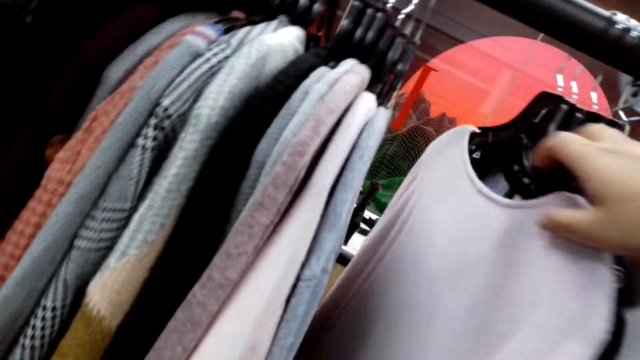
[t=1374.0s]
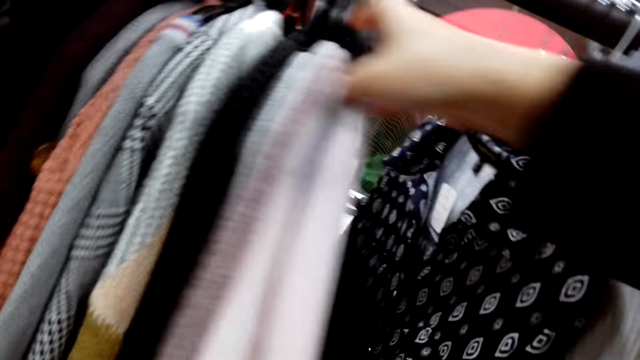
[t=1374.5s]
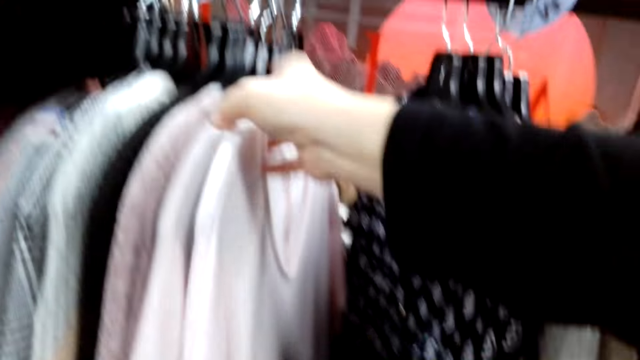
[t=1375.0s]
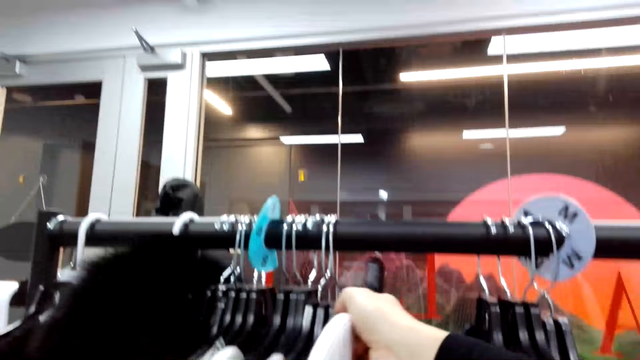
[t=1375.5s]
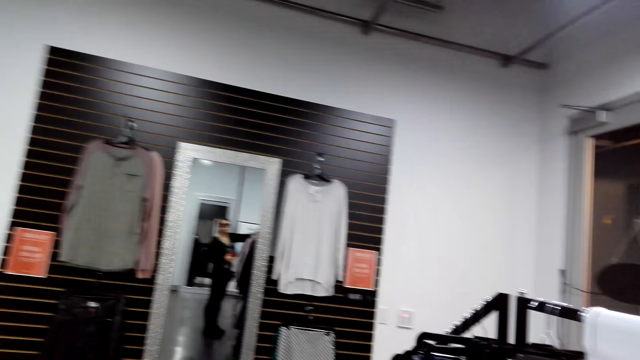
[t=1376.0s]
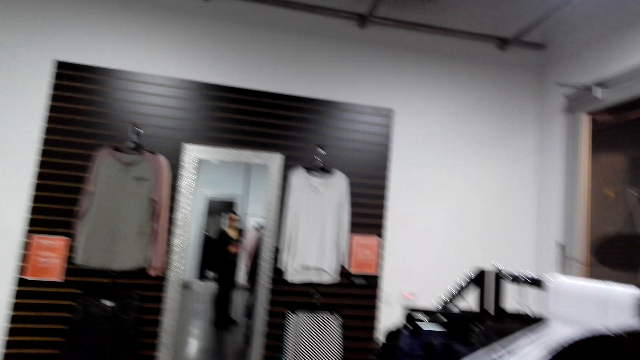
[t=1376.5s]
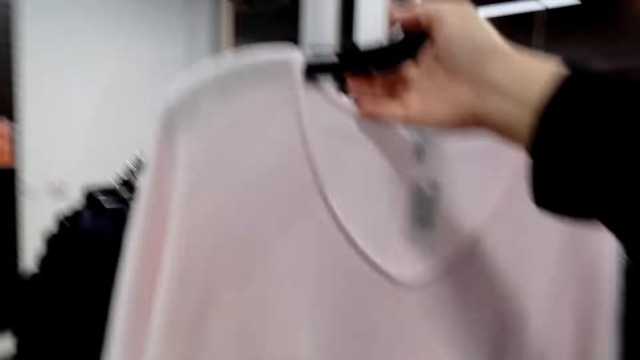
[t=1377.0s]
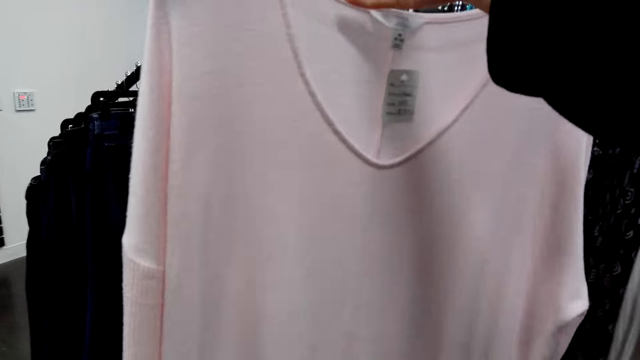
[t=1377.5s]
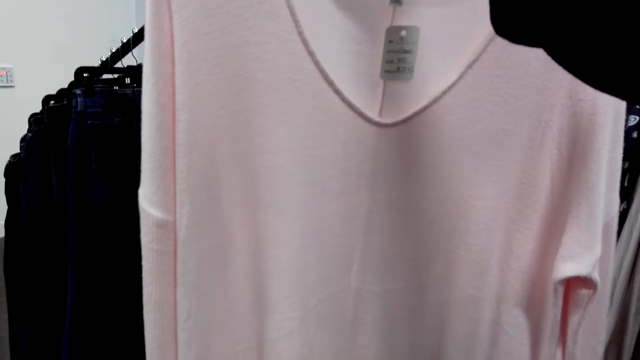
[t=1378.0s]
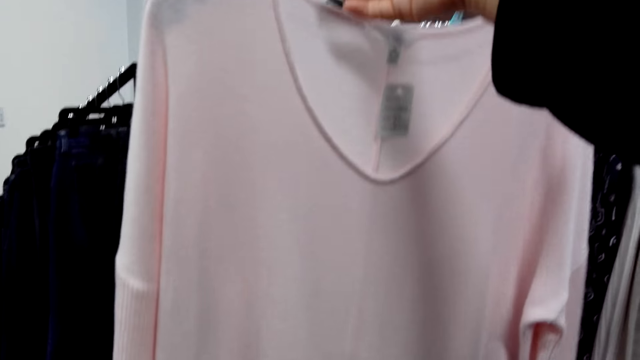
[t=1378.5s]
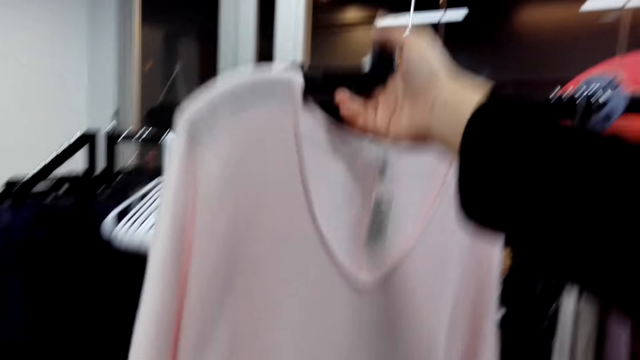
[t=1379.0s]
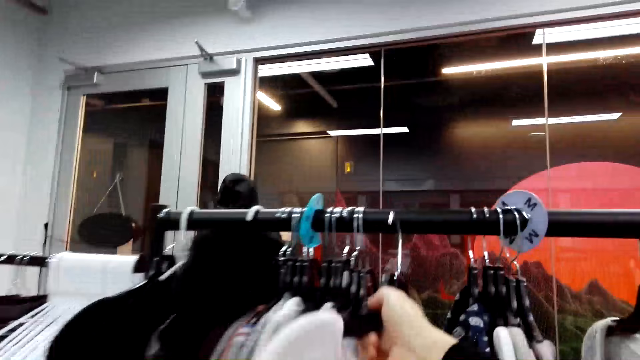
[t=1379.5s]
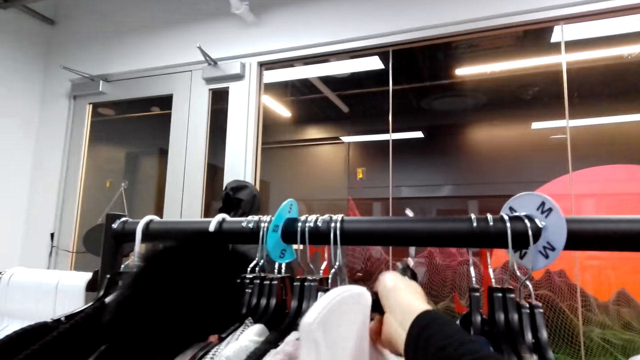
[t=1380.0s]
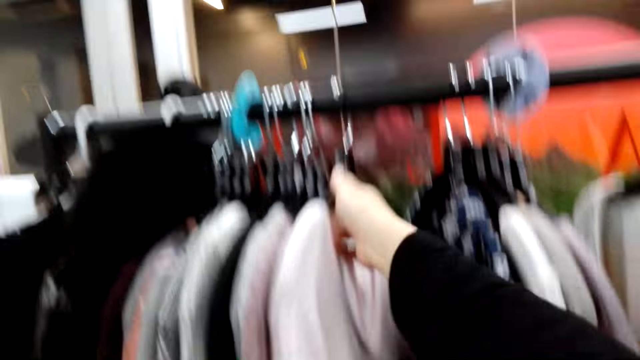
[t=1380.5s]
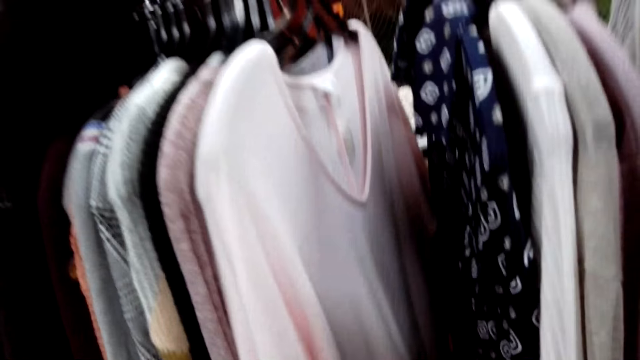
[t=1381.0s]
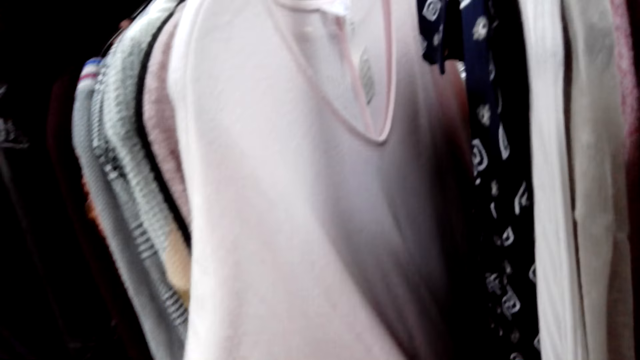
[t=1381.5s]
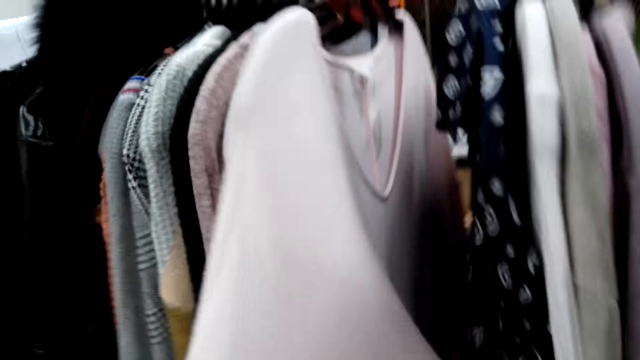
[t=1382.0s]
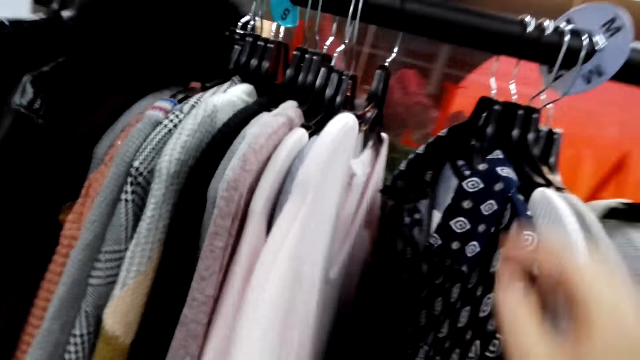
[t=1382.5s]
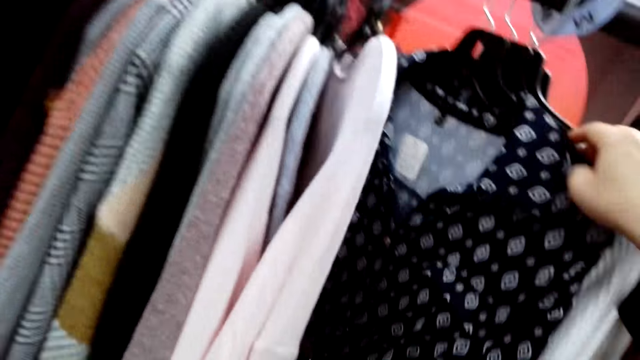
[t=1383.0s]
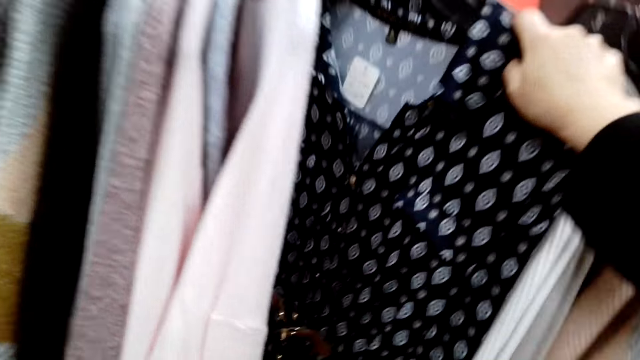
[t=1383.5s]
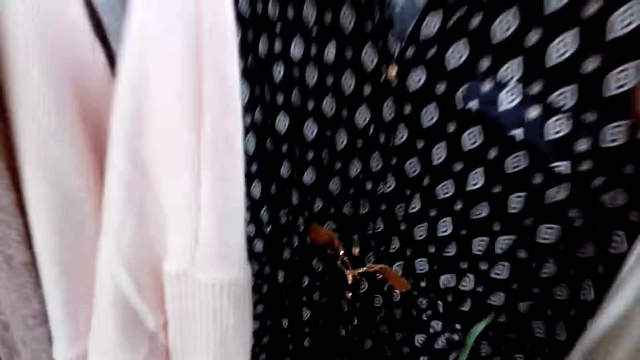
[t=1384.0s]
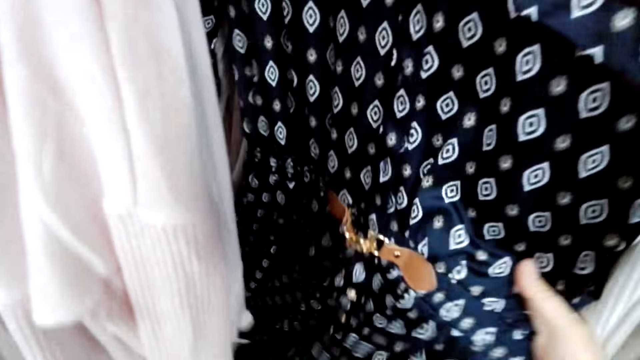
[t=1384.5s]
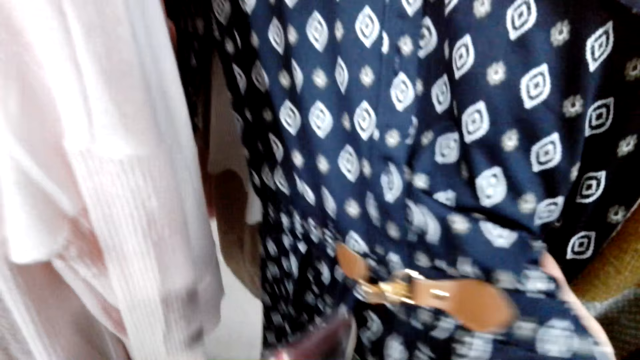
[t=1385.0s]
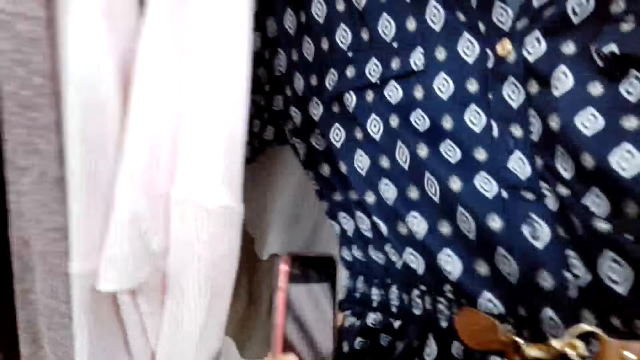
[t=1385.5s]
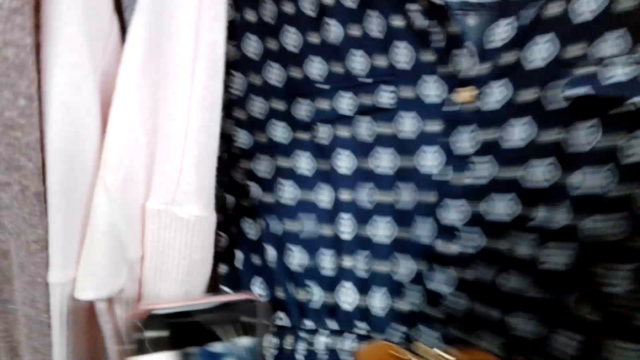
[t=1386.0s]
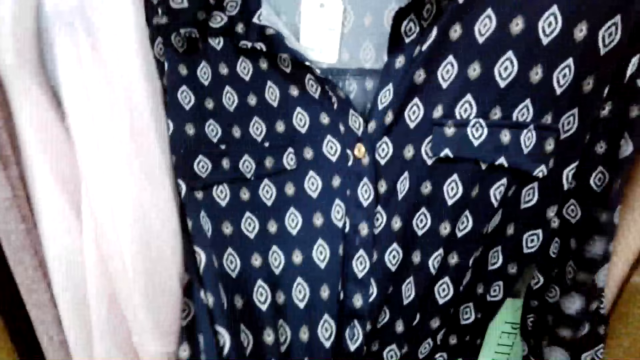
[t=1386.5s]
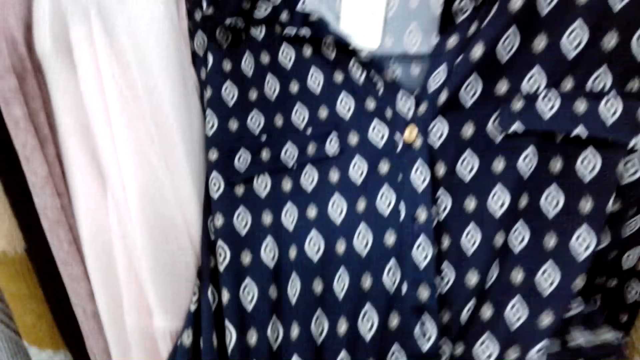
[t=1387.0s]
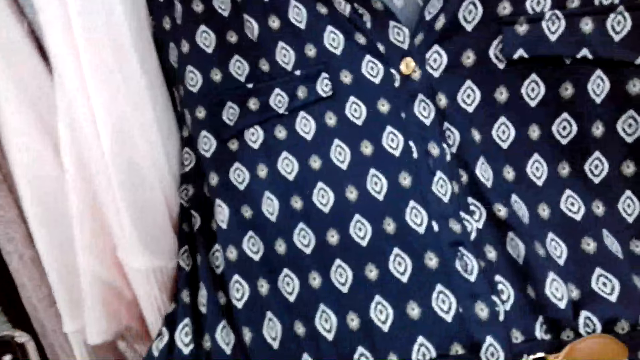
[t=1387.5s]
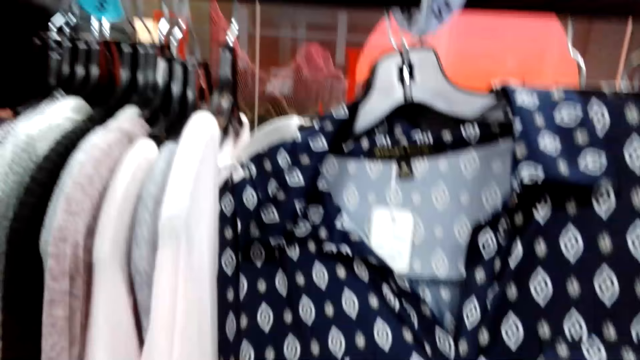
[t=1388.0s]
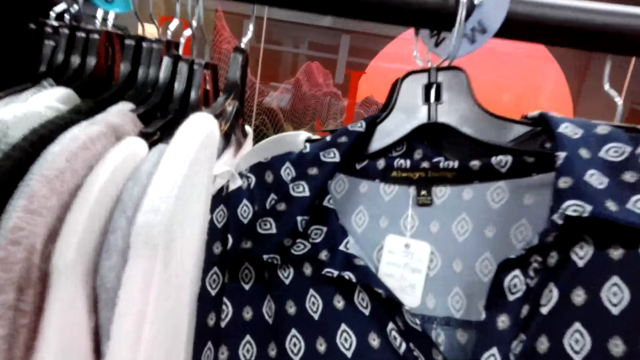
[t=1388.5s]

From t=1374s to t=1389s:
The camera wearer looks around the room. They remove a sweater or blouse from the rack. They place the sweater in the rack. They hold the sweater's hand. They touch the blouses and touch the dress. They look at a shirt.

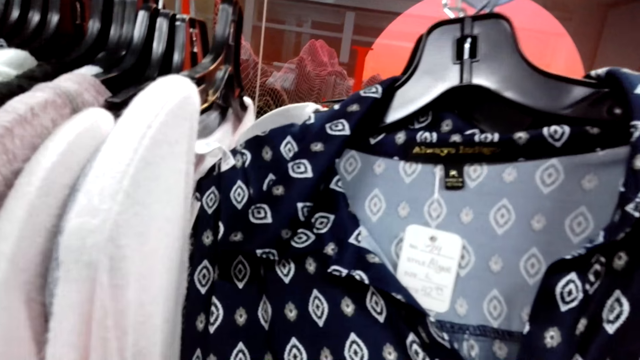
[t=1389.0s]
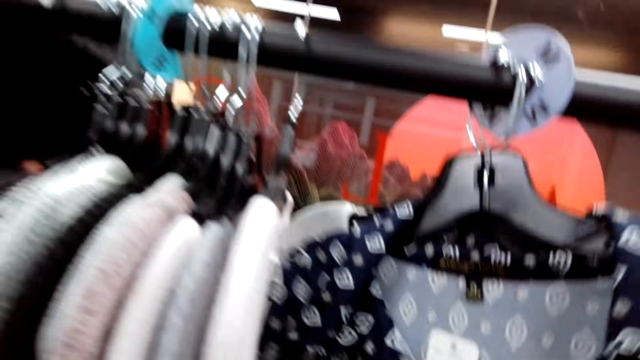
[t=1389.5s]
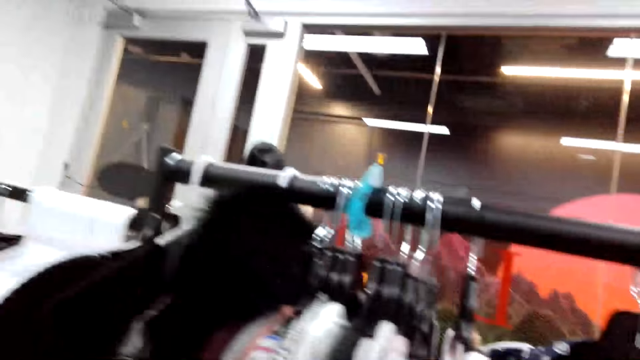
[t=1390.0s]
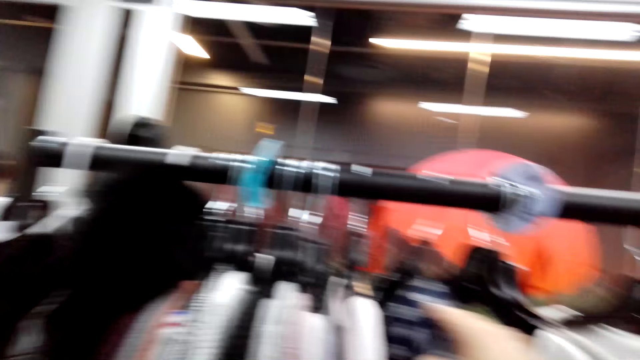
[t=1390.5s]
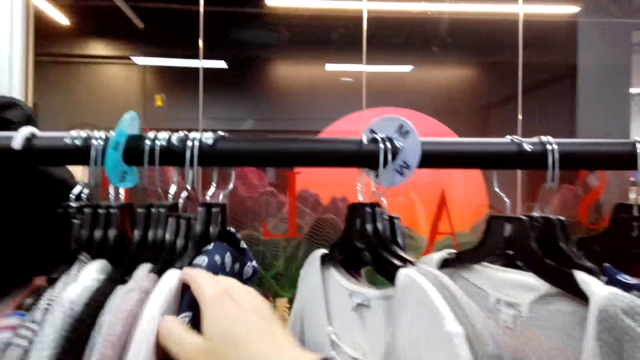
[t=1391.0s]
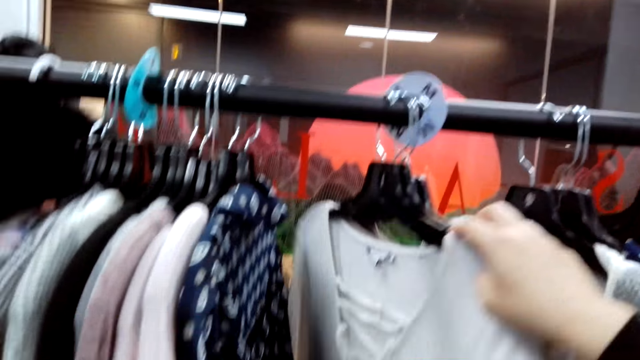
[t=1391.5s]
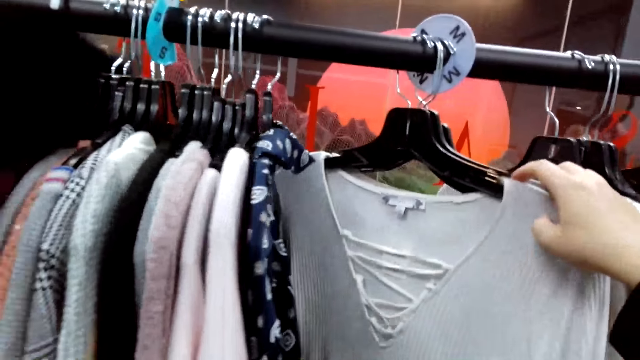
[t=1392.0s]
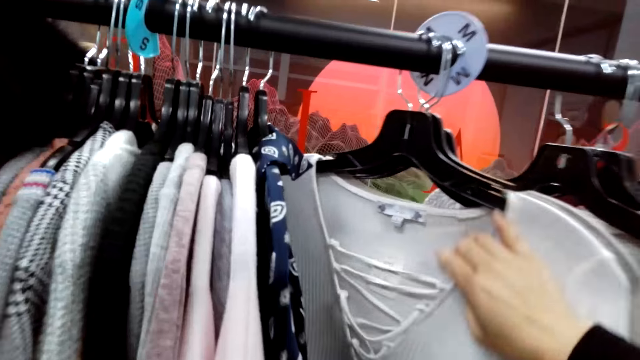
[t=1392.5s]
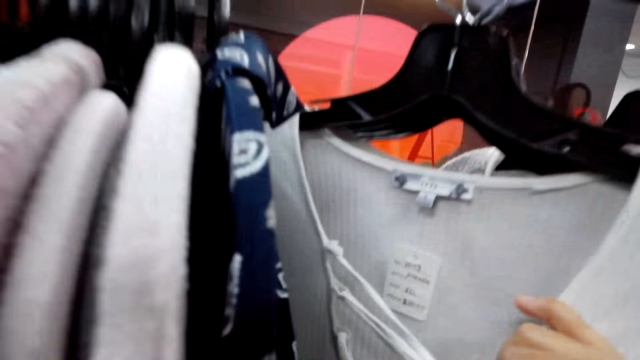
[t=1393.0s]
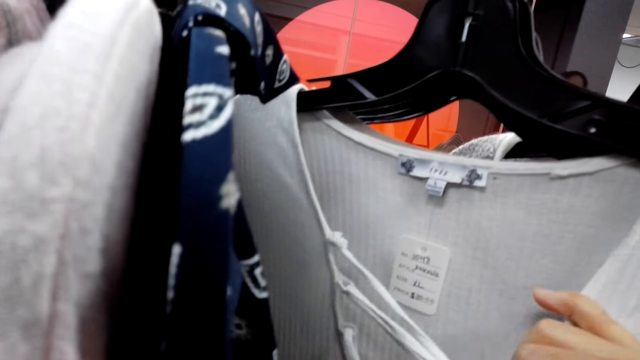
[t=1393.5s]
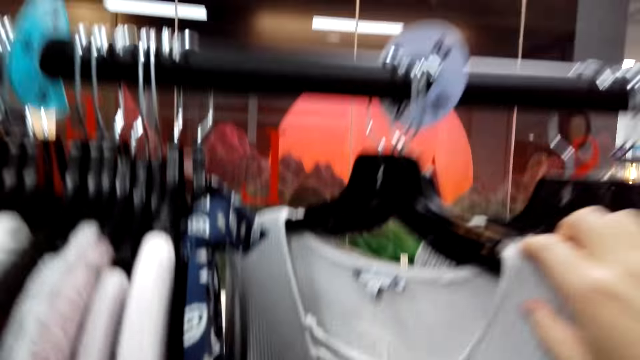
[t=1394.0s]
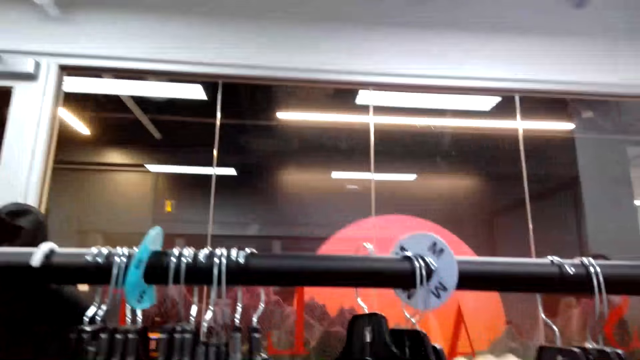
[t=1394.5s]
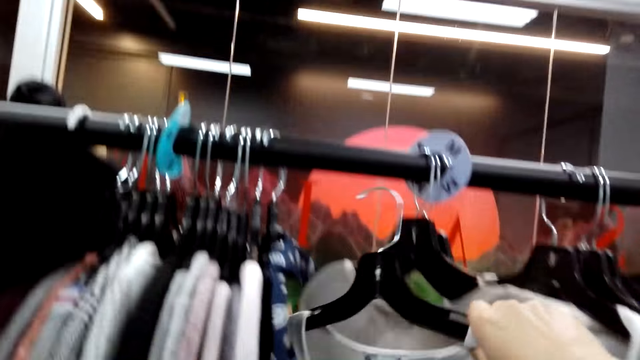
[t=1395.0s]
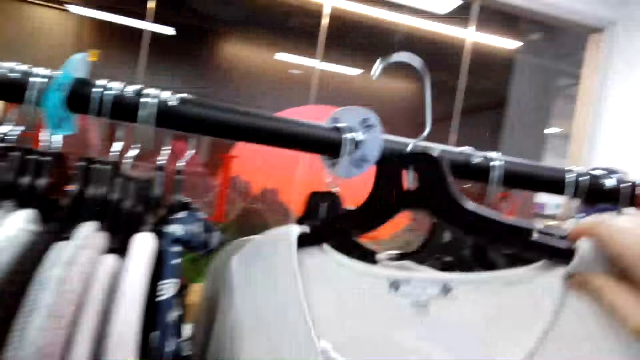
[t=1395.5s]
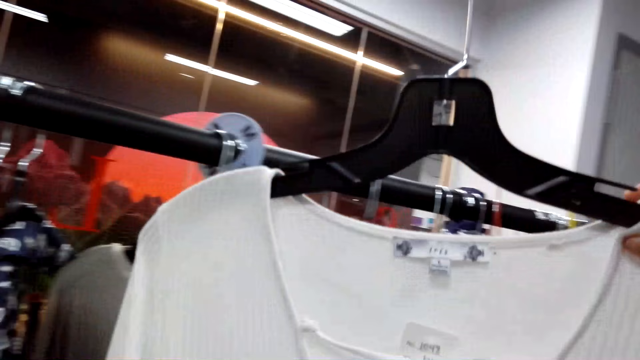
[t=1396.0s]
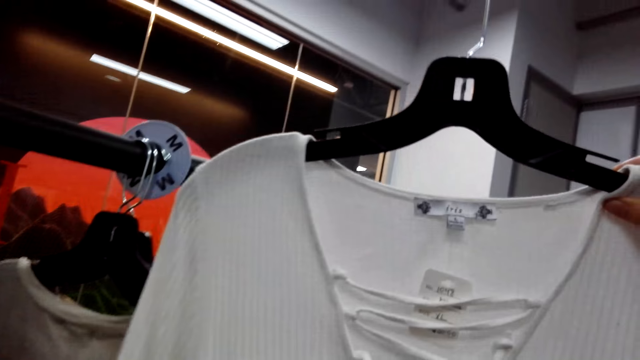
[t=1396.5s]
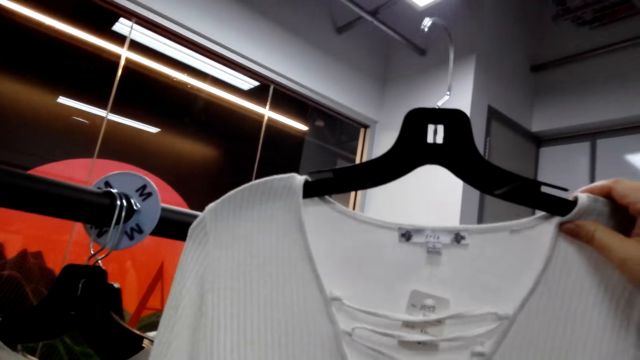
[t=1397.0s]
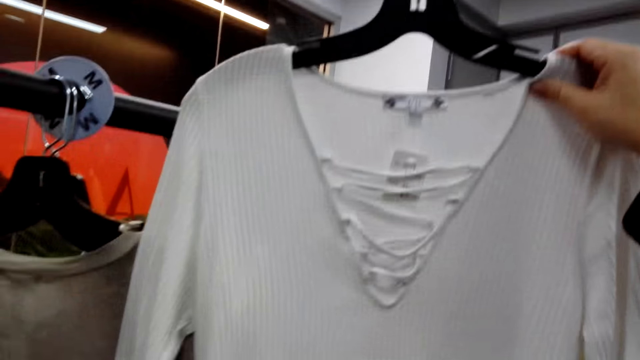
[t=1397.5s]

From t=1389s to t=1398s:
The camera wearer flips through the clothes. They push the blouses. They look at a top. They touch the blouses. They remove the top from the rack. They look at the top.
